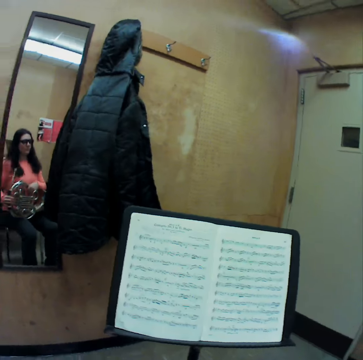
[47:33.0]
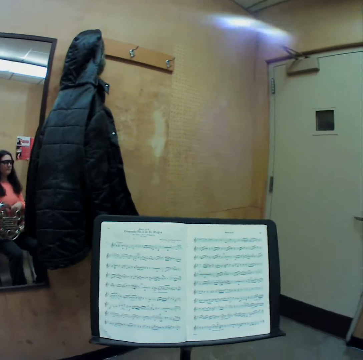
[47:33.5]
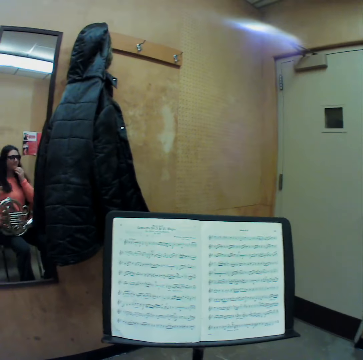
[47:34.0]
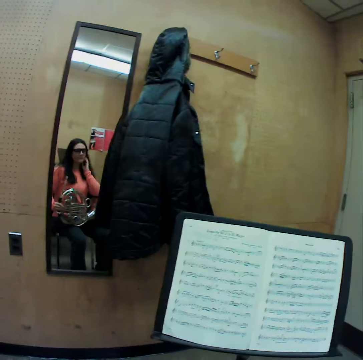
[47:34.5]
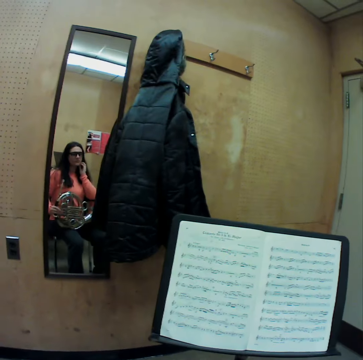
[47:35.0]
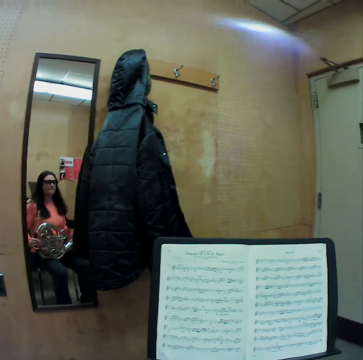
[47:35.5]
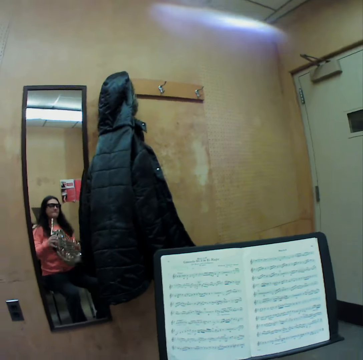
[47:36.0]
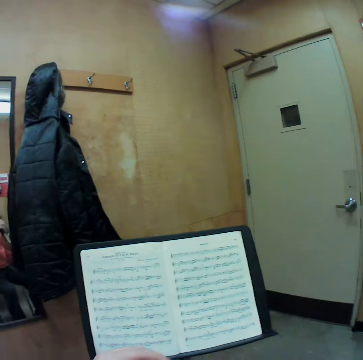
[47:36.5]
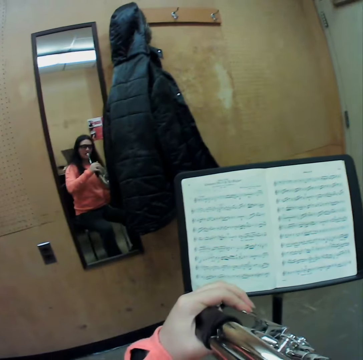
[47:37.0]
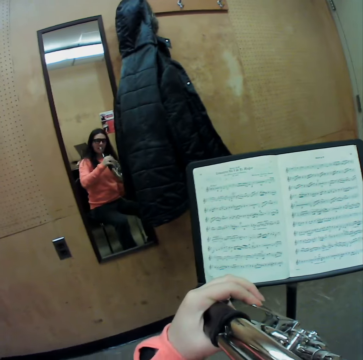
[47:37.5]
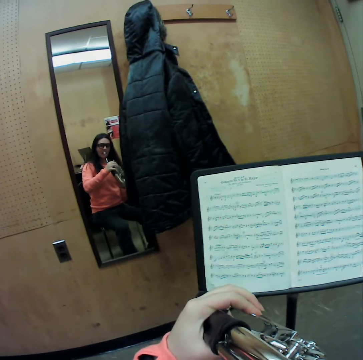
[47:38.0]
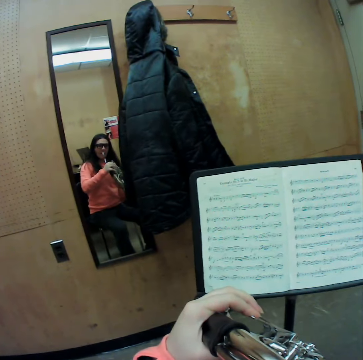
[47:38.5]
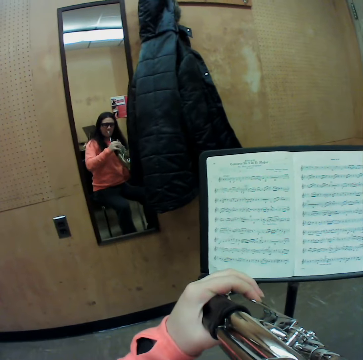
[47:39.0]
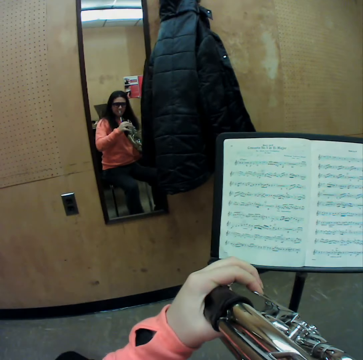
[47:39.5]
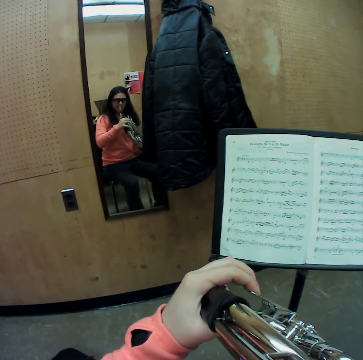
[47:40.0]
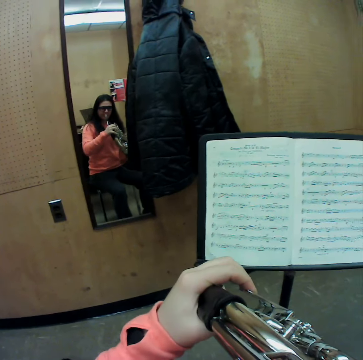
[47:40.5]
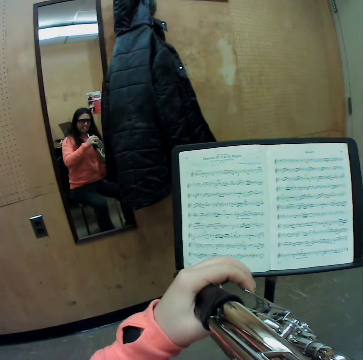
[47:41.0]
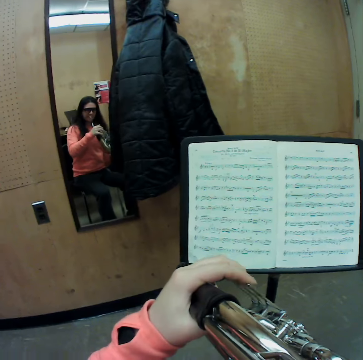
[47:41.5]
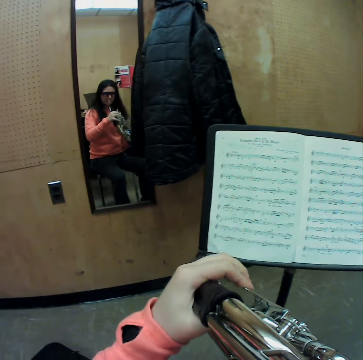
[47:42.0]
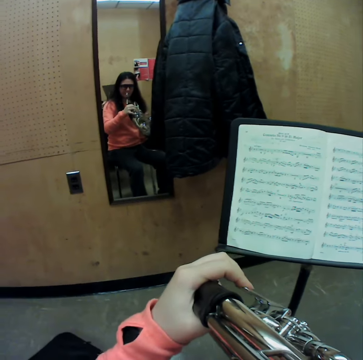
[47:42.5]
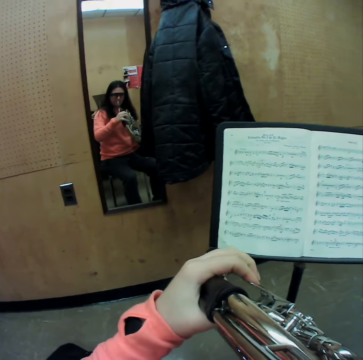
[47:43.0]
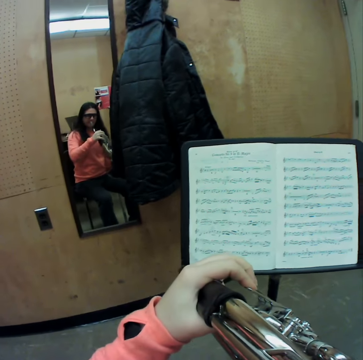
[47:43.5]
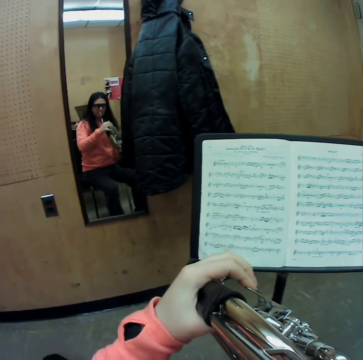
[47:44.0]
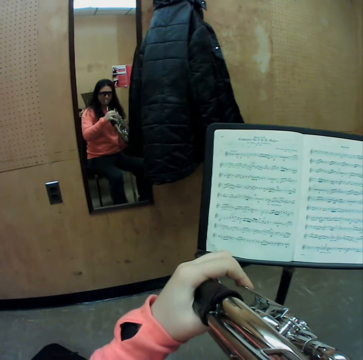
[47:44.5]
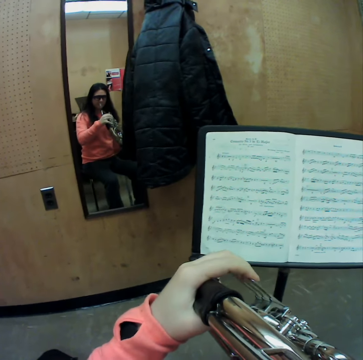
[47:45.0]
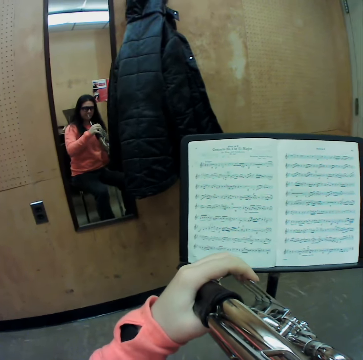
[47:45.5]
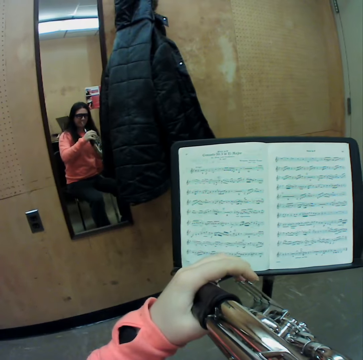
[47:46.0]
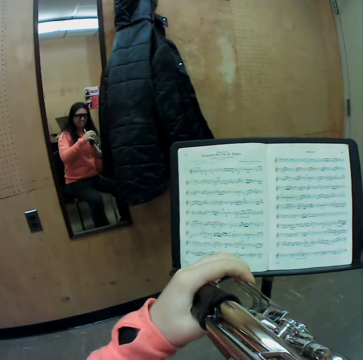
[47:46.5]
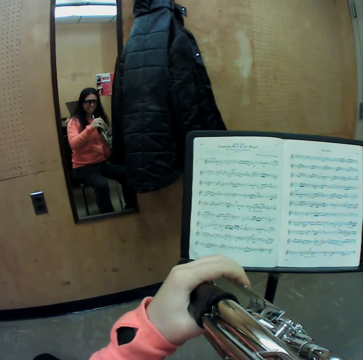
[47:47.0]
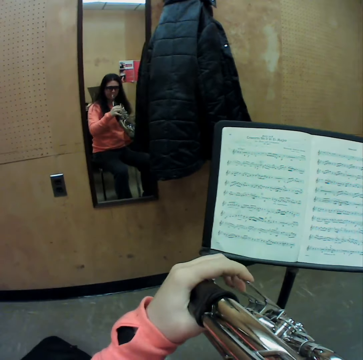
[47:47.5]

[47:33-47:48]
The camera wearer scratches the face with the finger. They put the trumpet on the mouth. They raise the trumpet with both hands. They blow the trumpet with the left hand on the valves.

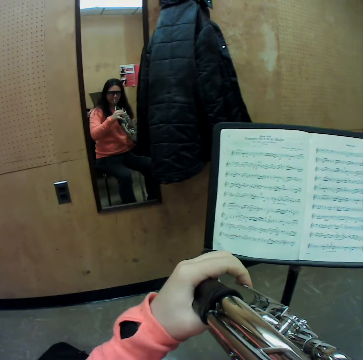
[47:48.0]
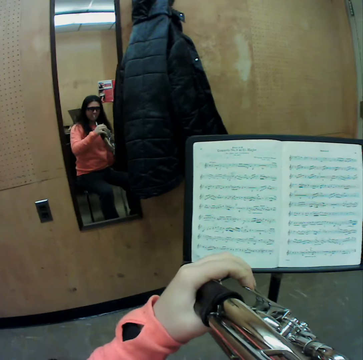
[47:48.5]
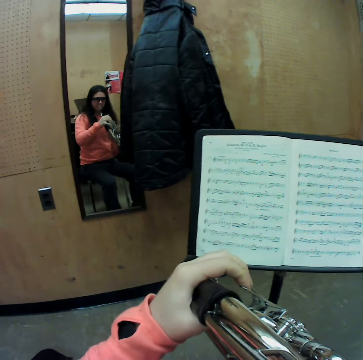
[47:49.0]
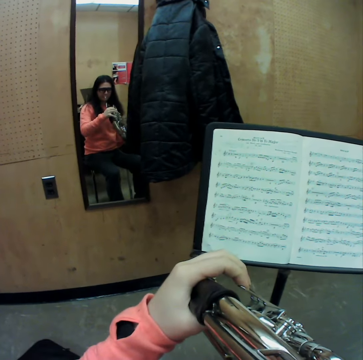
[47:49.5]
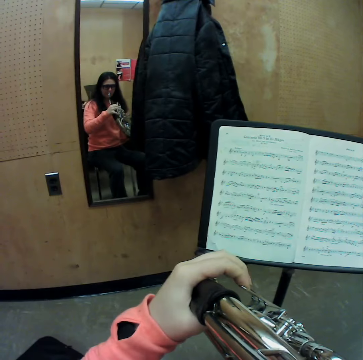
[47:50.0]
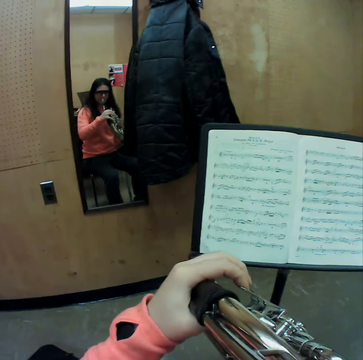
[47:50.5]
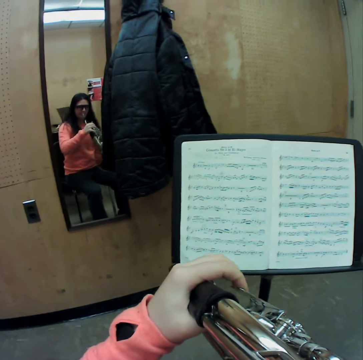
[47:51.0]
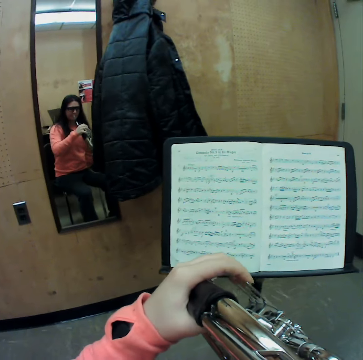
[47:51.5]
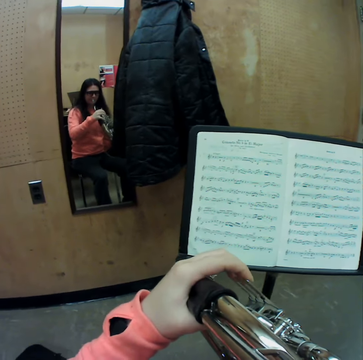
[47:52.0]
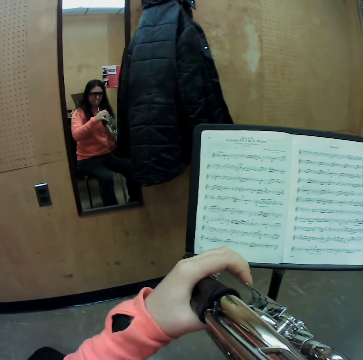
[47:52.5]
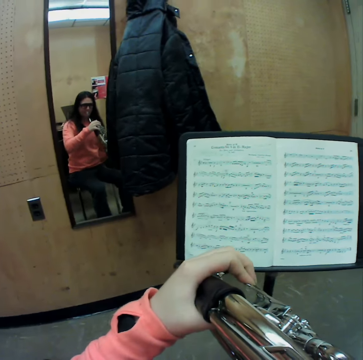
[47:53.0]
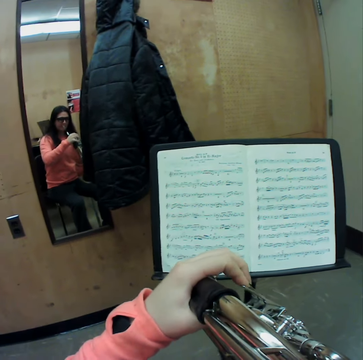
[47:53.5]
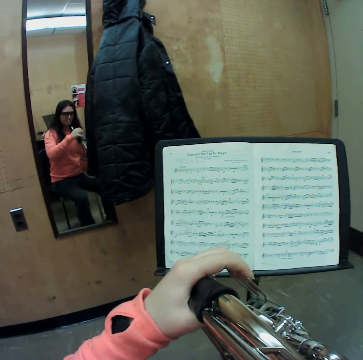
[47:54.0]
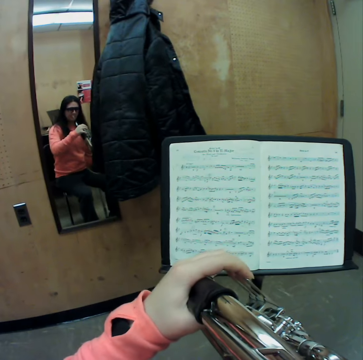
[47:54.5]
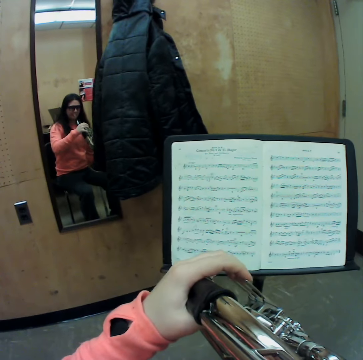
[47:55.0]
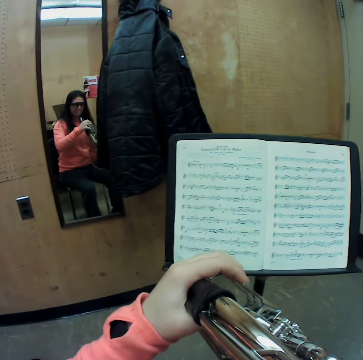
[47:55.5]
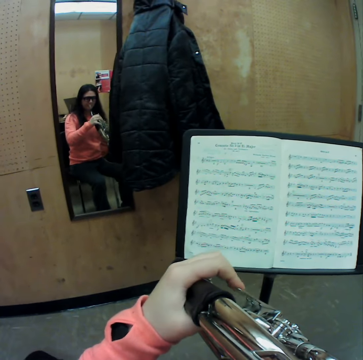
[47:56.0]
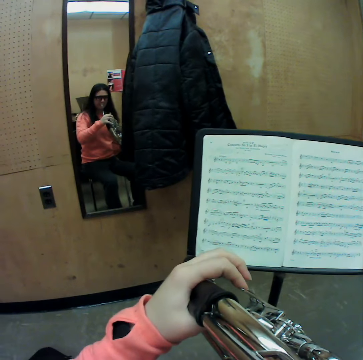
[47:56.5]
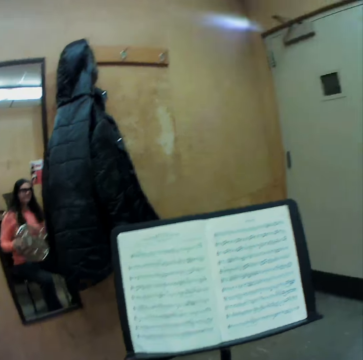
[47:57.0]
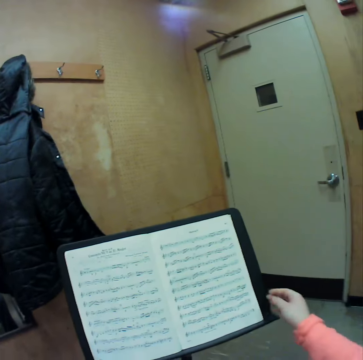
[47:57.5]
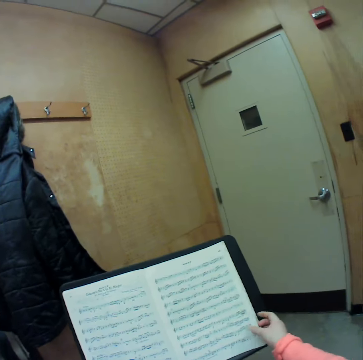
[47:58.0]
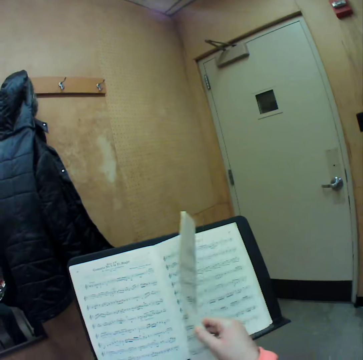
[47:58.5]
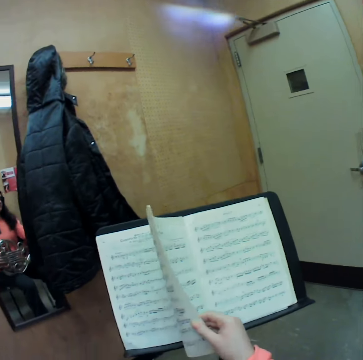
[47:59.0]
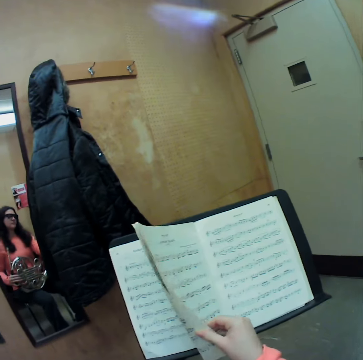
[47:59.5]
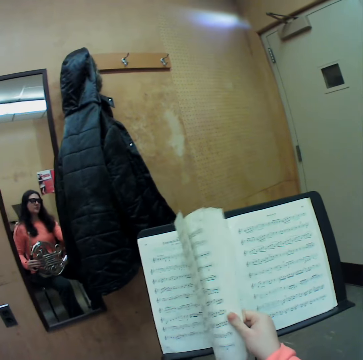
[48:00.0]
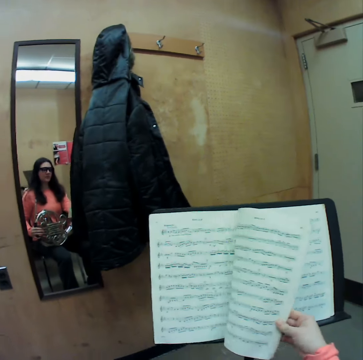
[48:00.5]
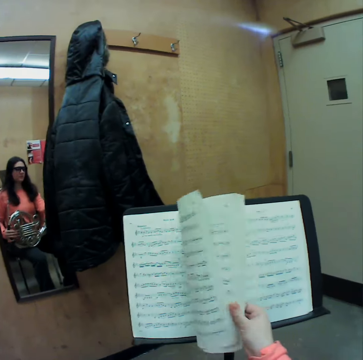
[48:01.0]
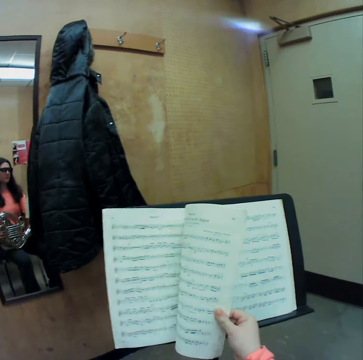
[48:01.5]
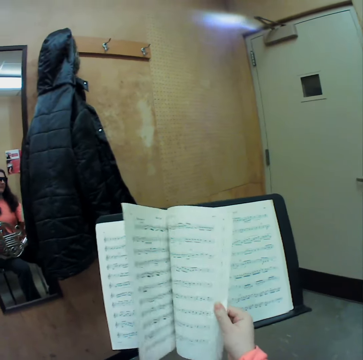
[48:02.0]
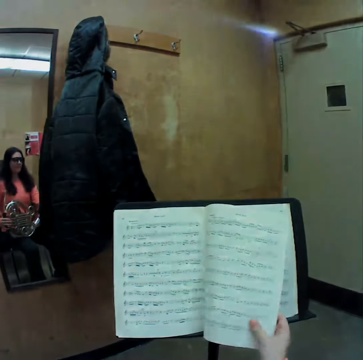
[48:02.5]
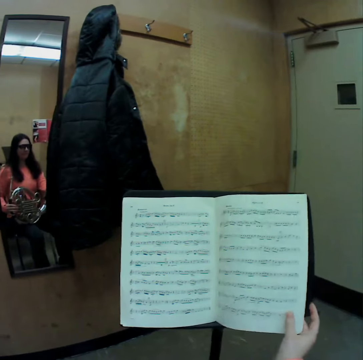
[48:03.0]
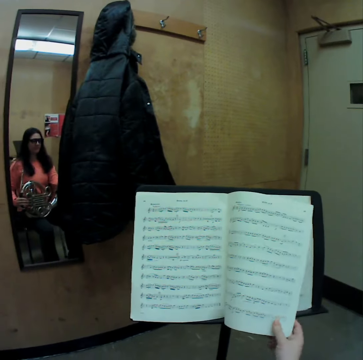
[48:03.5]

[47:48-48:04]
The camera wearer lowers the trumpet. She flips through the pages of another music manuscript on the lectern with her right hand. She holds the song book with the right hand.

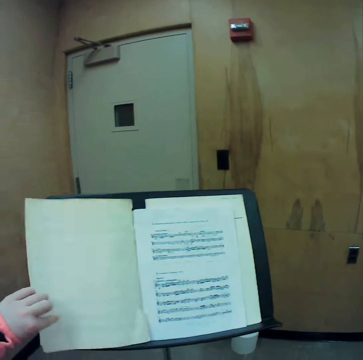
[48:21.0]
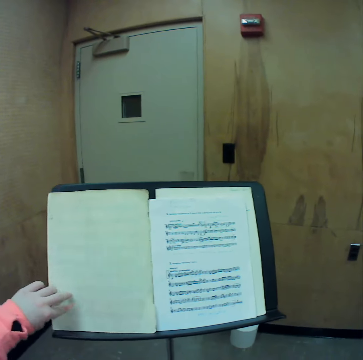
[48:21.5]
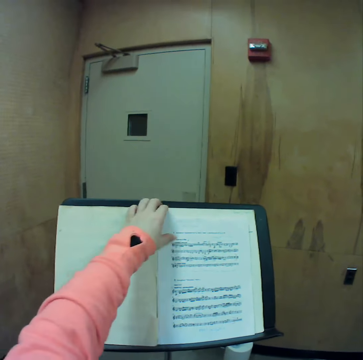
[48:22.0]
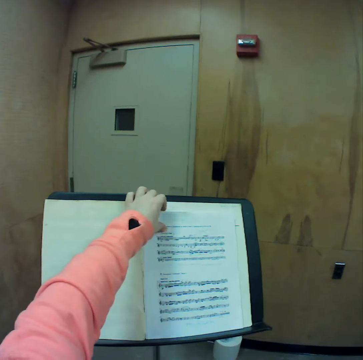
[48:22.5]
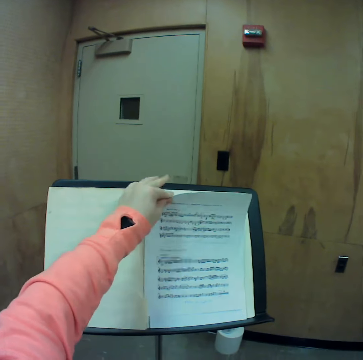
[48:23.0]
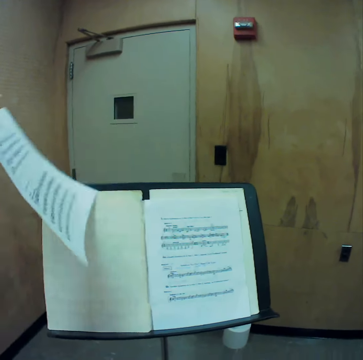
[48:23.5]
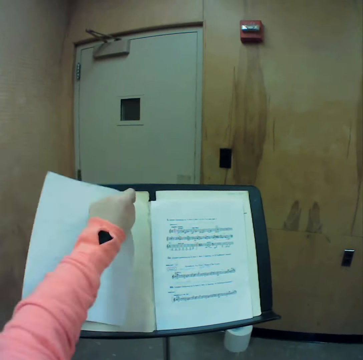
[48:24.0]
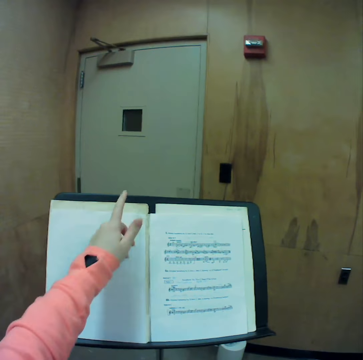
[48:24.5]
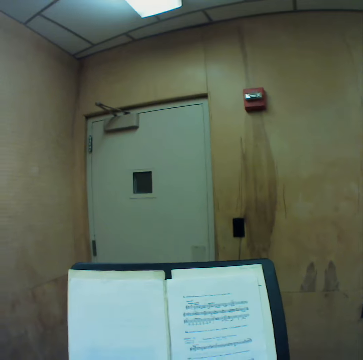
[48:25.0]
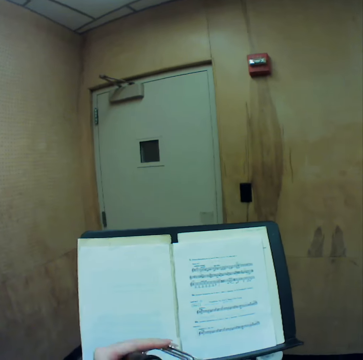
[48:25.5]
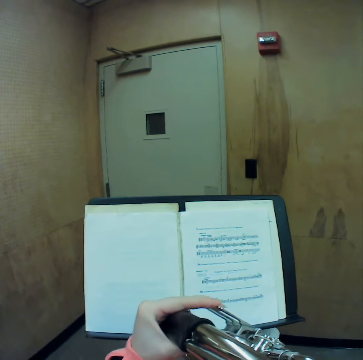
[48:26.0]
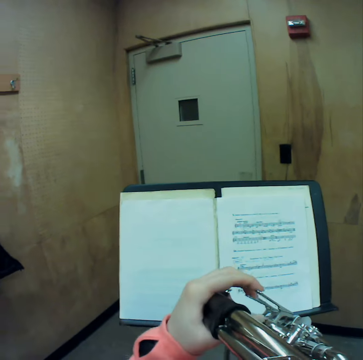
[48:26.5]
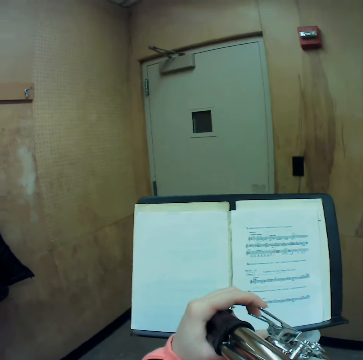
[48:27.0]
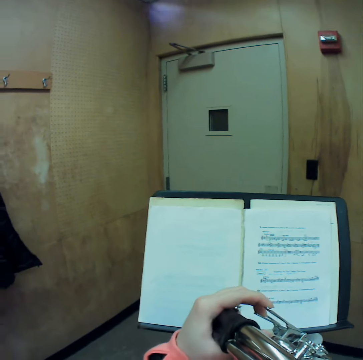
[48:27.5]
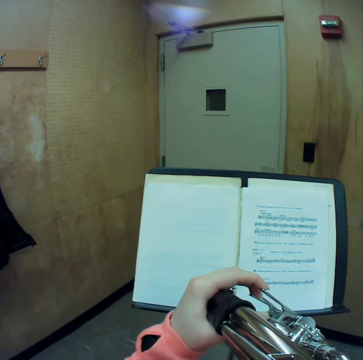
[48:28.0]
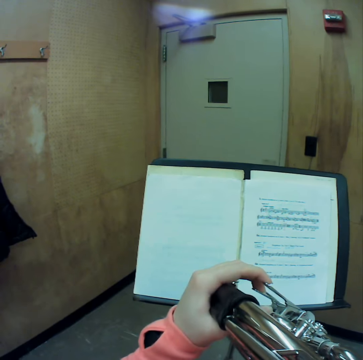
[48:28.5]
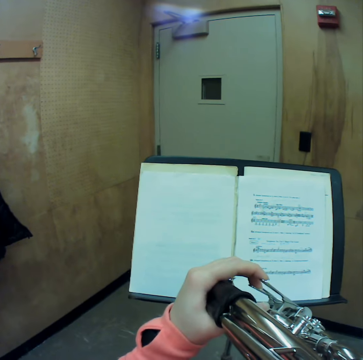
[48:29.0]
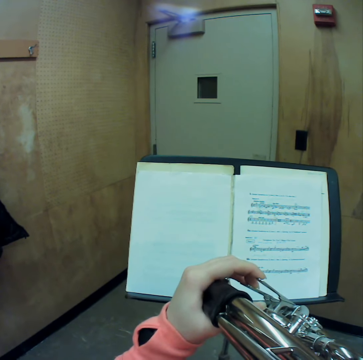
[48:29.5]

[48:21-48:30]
The camera wearer picks up a sheet of the music manuscript, or a piece of paper, from the book with her left hand. She flips the sheet in her left hand over onto the music manuscript. She puts the piece of paper inside the book. She picks up the trumpet. She raises the trumpet with both hands. She blows the trumpet with the left hand on the valves.
